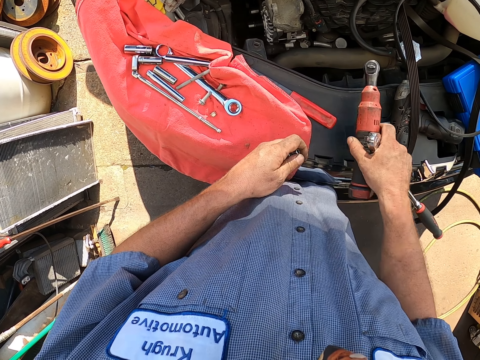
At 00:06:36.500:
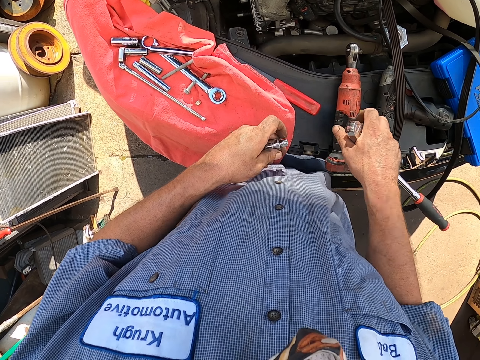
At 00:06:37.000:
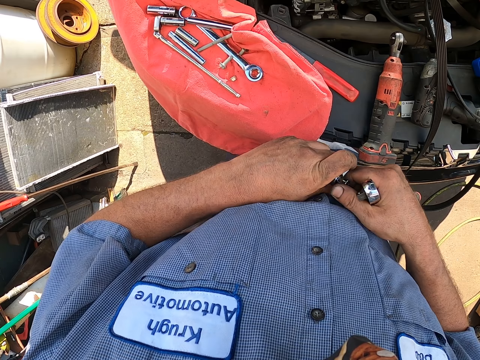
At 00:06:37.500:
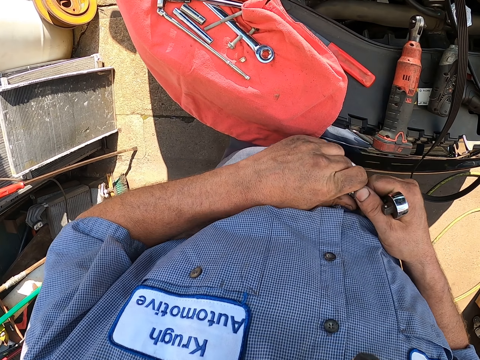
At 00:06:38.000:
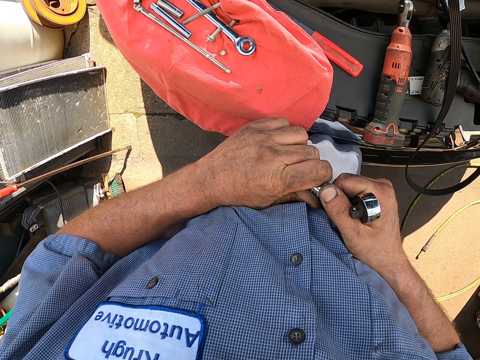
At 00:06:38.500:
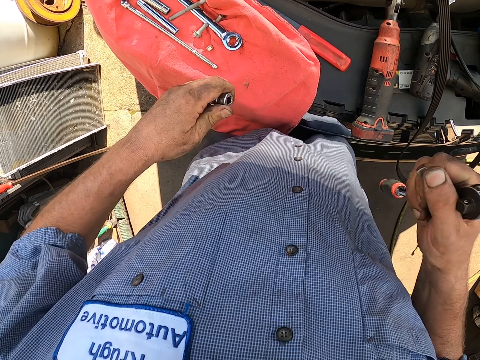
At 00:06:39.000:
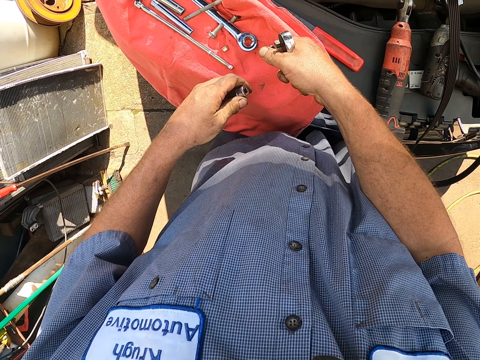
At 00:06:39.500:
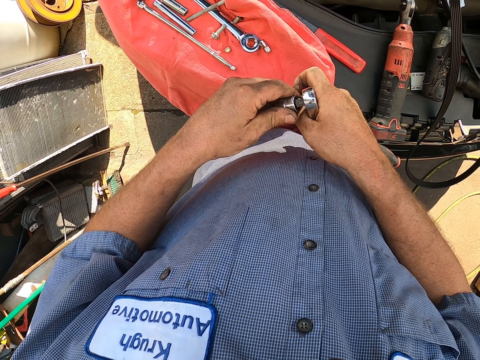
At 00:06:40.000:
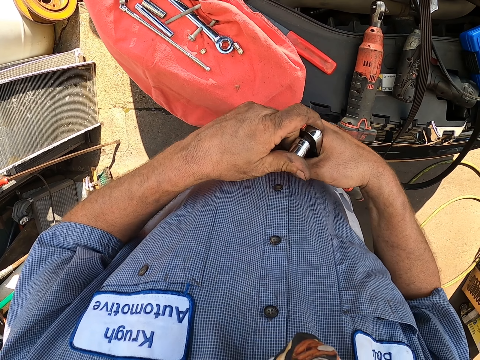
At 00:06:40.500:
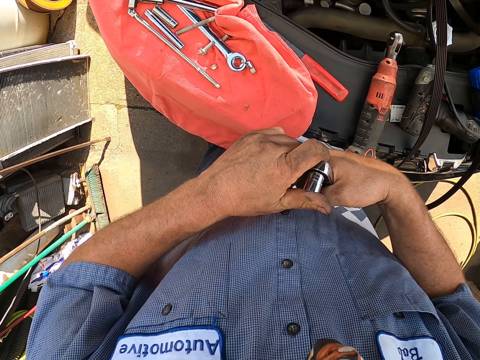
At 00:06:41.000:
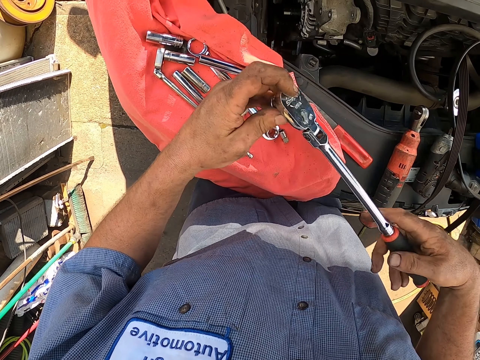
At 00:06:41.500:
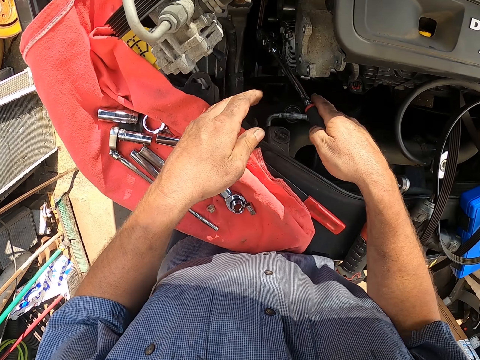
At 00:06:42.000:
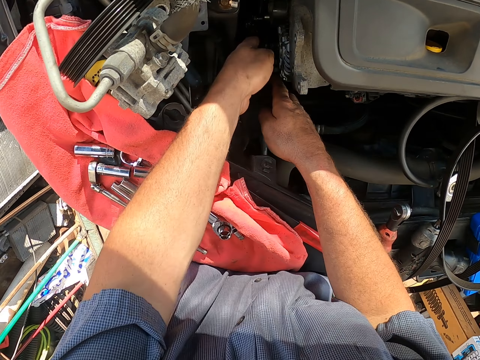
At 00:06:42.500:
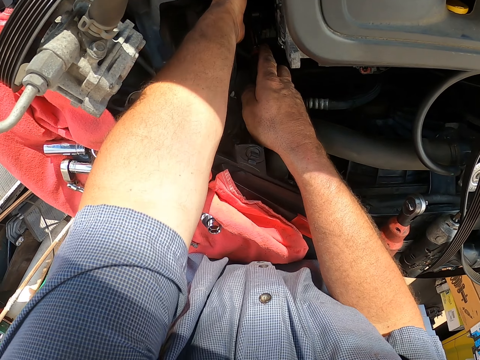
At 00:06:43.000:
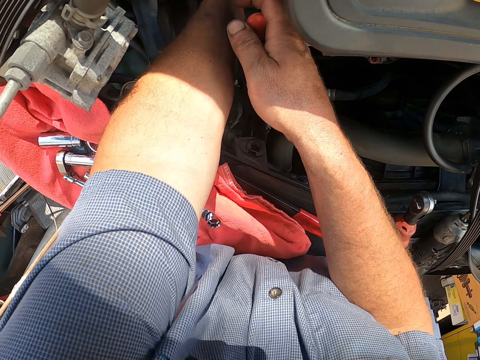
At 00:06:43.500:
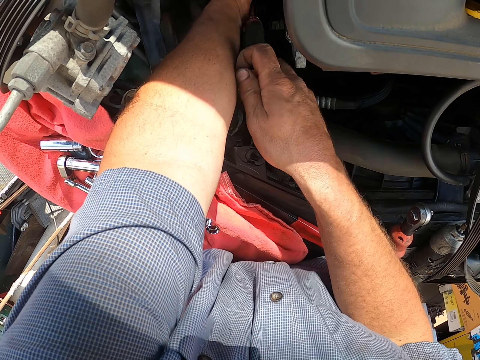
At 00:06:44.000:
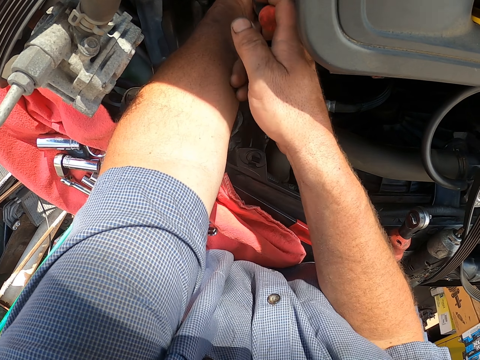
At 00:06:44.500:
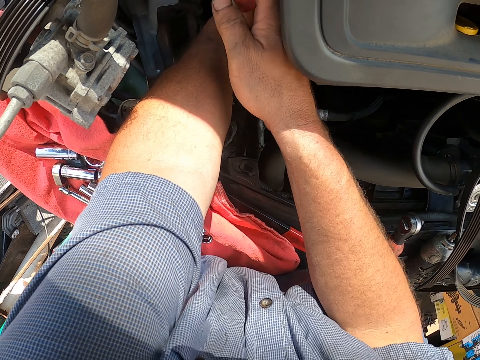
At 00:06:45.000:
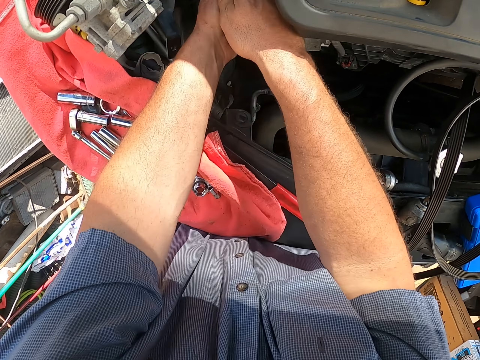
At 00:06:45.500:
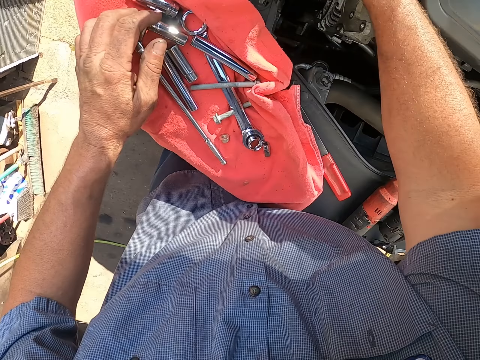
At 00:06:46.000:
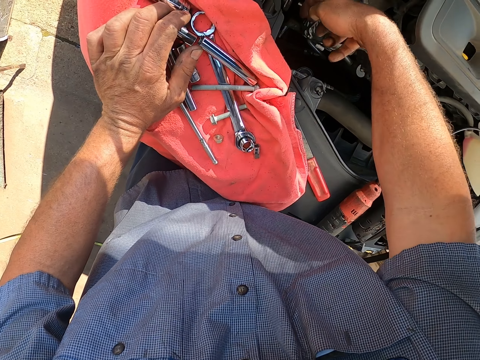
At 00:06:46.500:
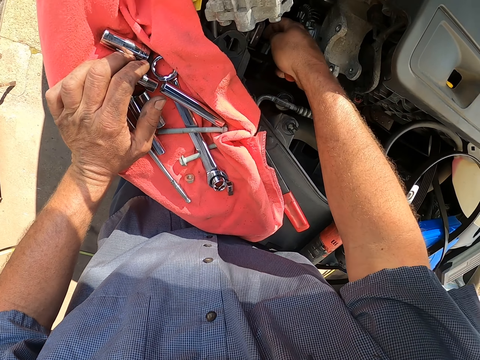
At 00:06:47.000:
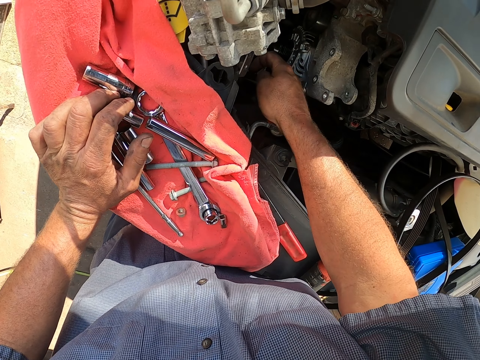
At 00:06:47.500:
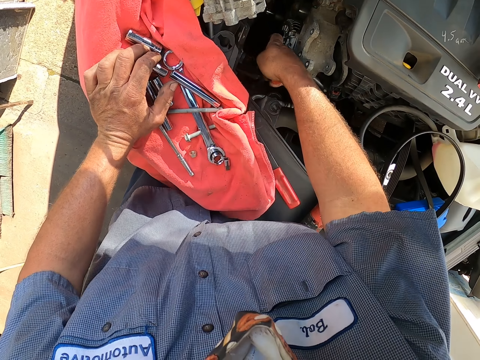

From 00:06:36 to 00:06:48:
The camera wearer puts the fastener on the vehicle top. They remove a part of the bolt bit. They put the part on the fabric. They fit the bolt bit on the fastener. They reach the fastener under the vehicle. They fasten a part under the vehicle. They rest a hand on the bonnet.

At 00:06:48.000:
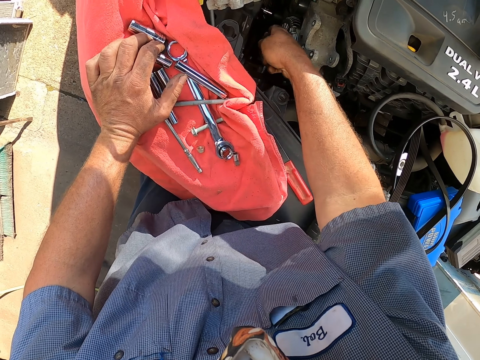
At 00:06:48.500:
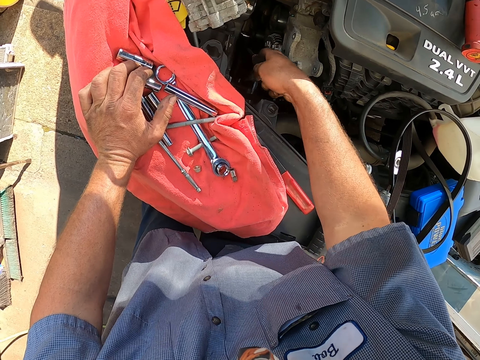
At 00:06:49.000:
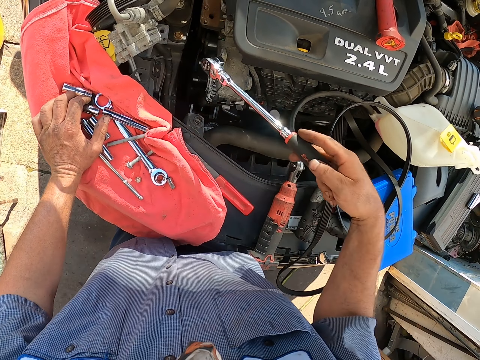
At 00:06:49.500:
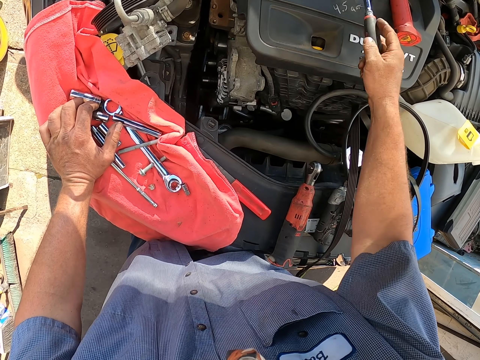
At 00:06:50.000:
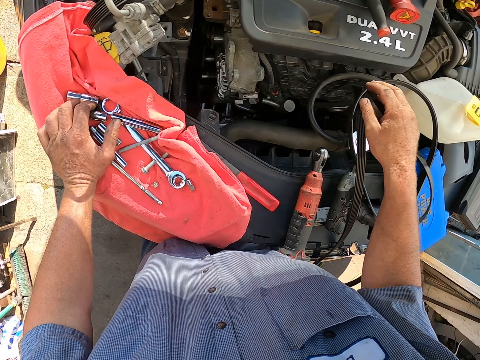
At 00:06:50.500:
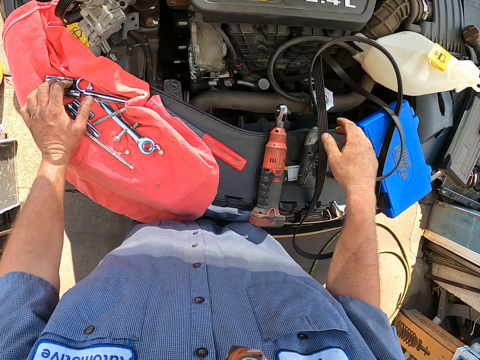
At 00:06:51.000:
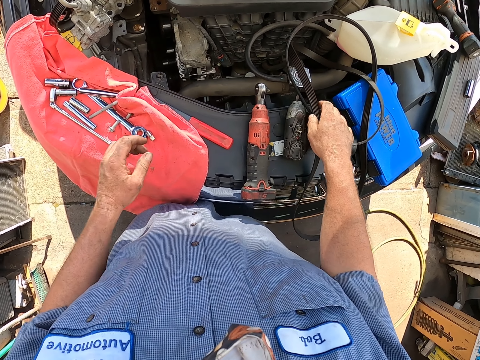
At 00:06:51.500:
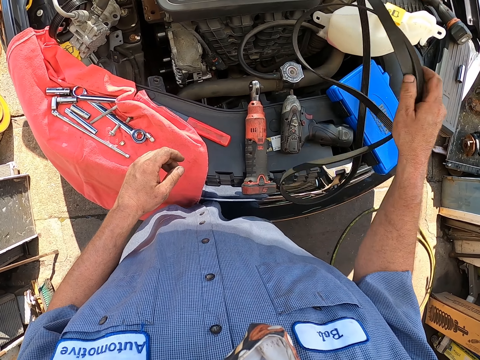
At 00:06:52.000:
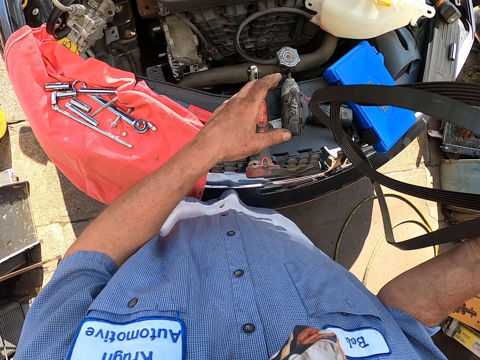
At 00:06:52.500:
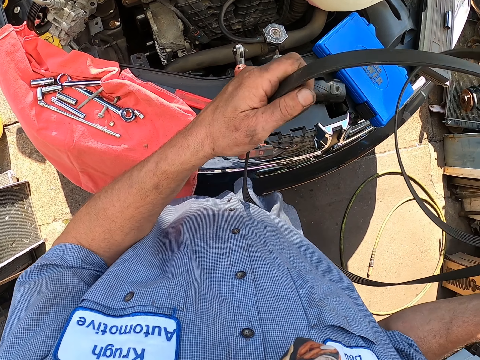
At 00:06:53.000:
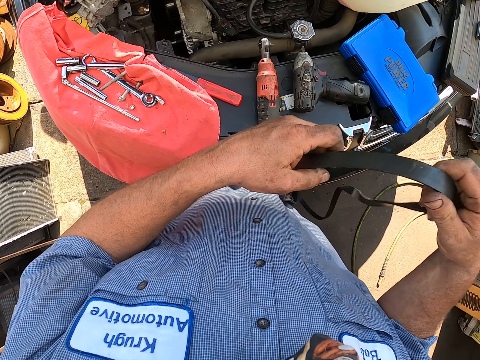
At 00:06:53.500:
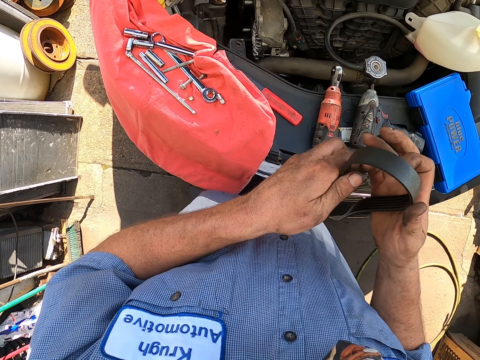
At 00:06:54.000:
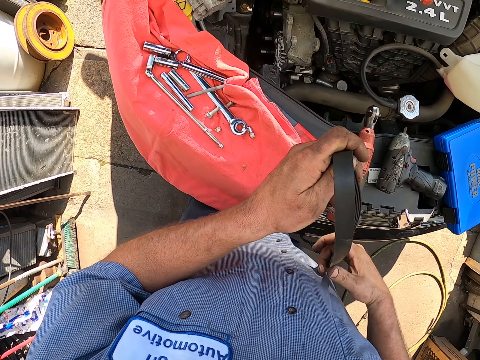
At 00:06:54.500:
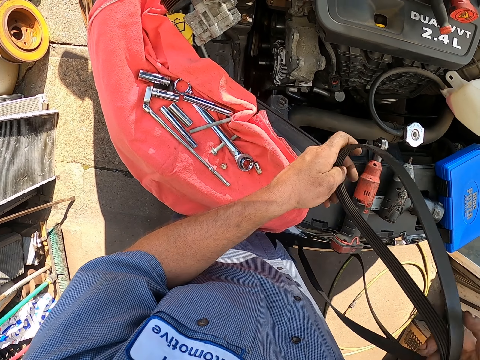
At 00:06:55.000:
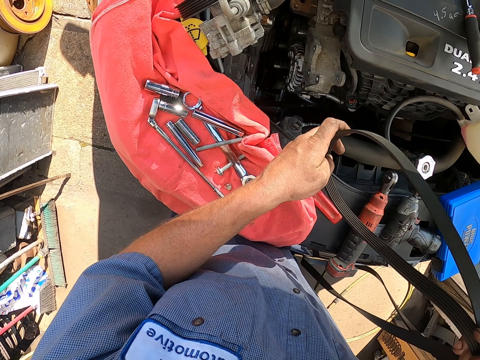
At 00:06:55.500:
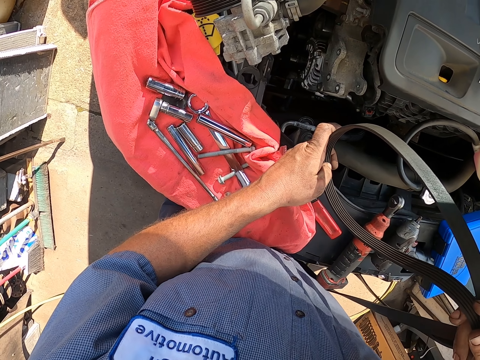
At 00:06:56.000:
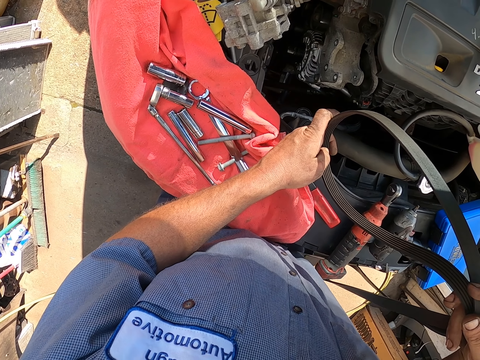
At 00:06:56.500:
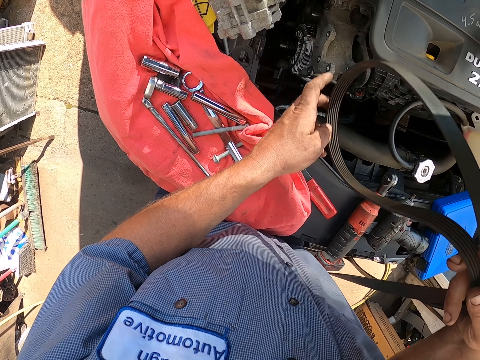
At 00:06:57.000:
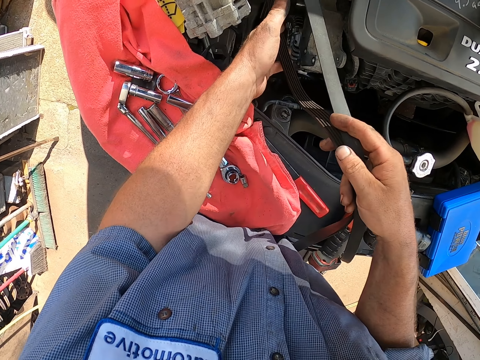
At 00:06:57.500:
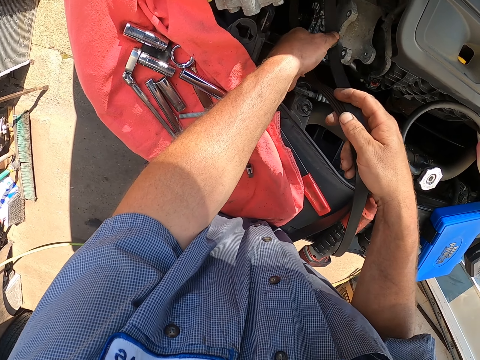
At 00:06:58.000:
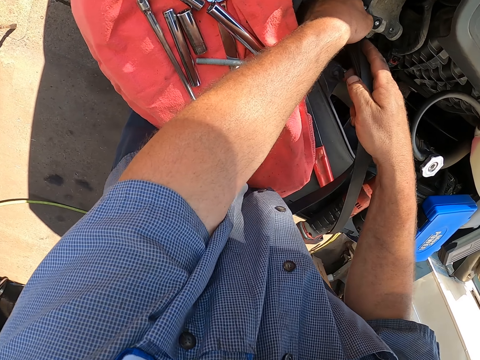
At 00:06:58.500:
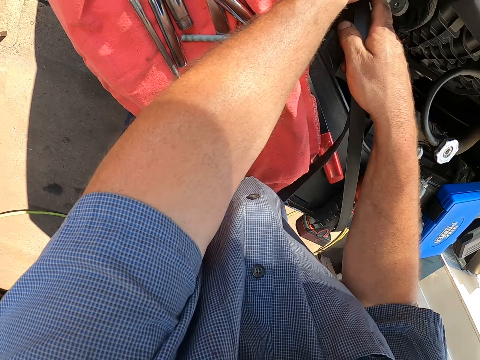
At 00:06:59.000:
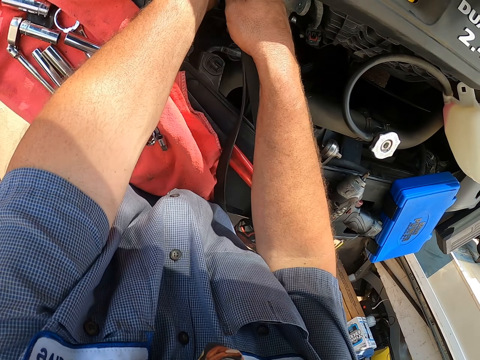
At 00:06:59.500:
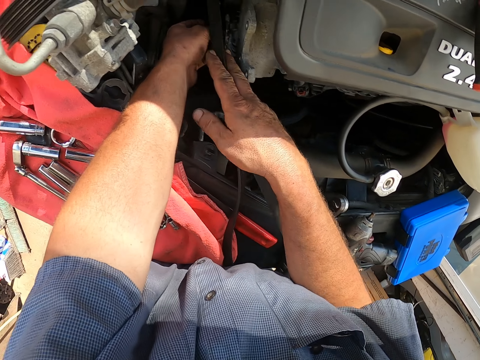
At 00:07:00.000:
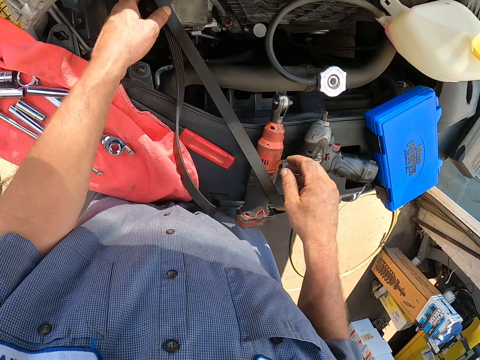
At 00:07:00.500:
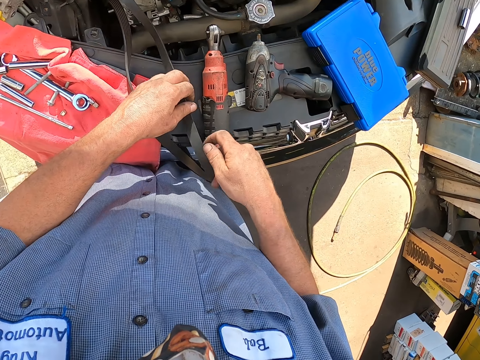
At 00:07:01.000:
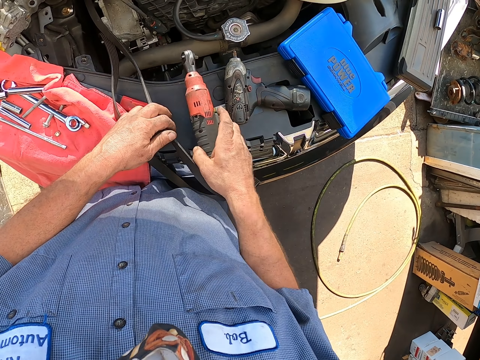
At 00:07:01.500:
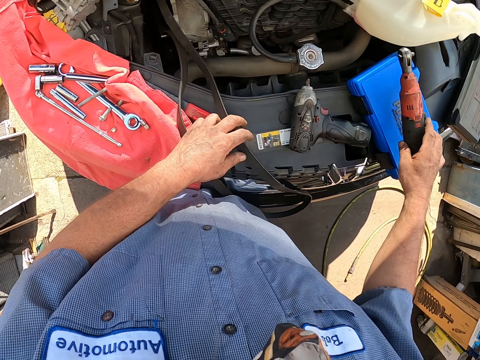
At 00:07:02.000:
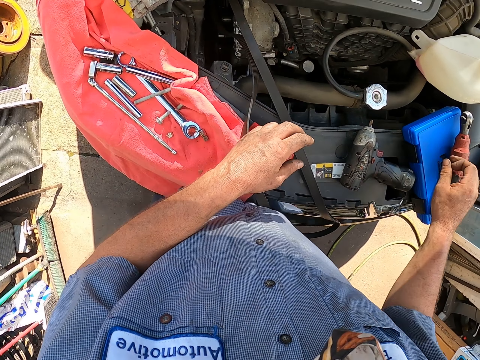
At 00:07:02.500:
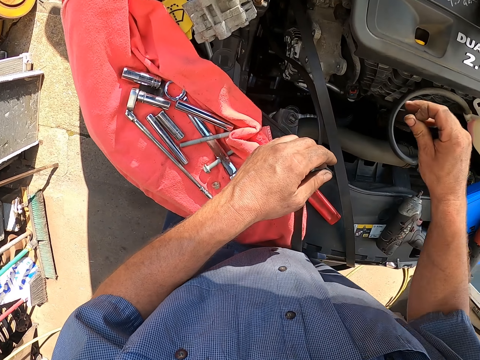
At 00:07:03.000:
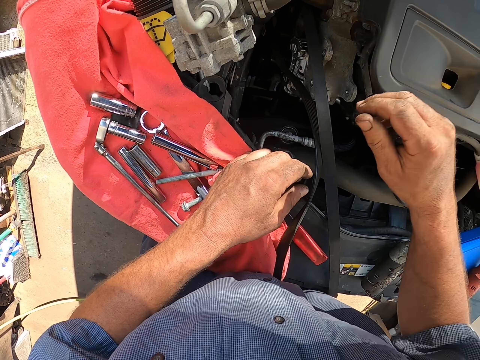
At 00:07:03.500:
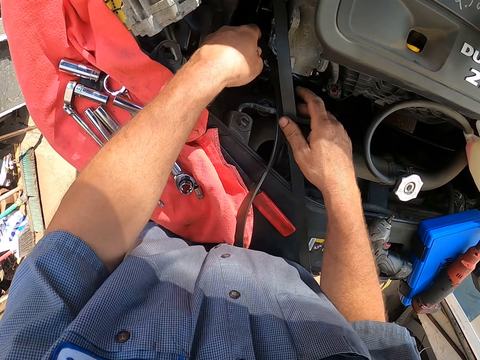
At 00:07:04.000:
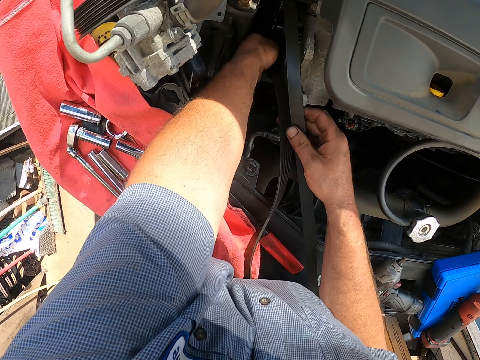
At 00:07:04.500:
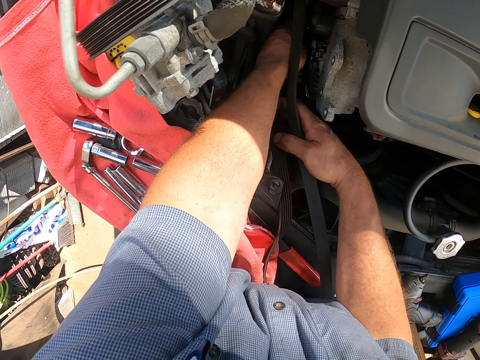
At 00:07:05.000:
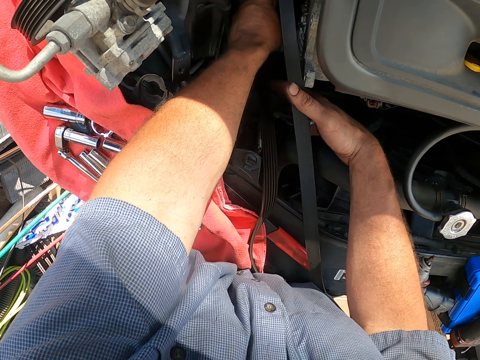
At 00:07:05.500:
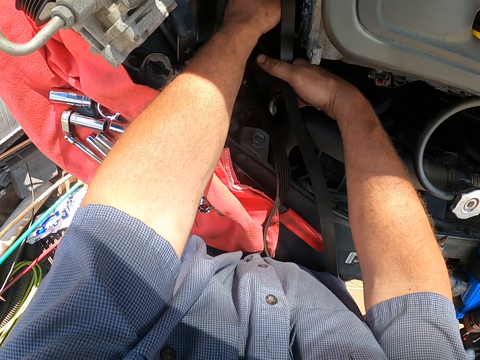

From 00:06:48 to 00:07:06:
The camera wearer removes the fastener from under the vehicle. They put the fastener on the engine top. They take the engine belt from the vehicle top. They hold the engine belt. They fix the engine belt under the vehicle. They move the engine belt. They take the bolt fastener or wrench from the vehicle top. They drop the wrench. They move the fastener to a different location on the vehicle top. They fix the engine.
